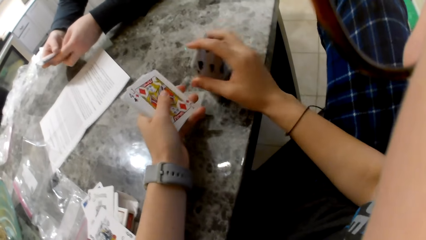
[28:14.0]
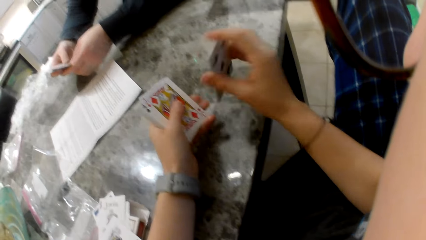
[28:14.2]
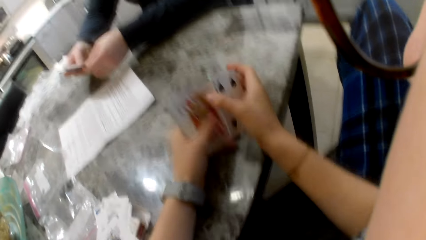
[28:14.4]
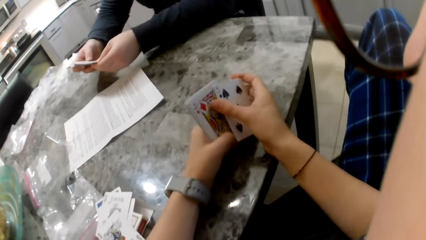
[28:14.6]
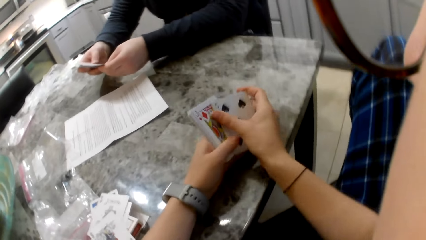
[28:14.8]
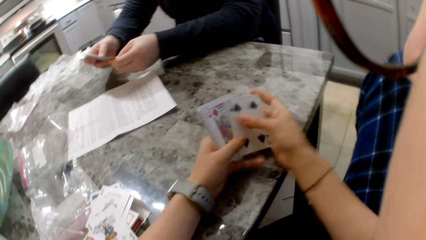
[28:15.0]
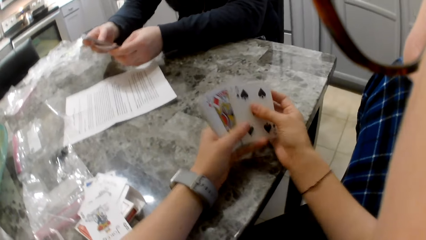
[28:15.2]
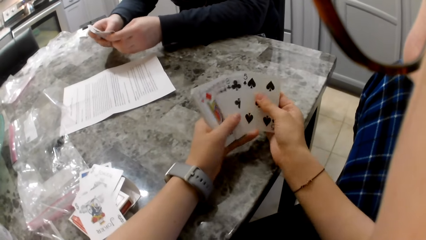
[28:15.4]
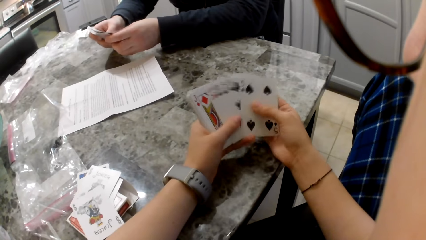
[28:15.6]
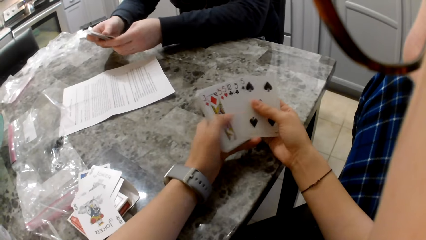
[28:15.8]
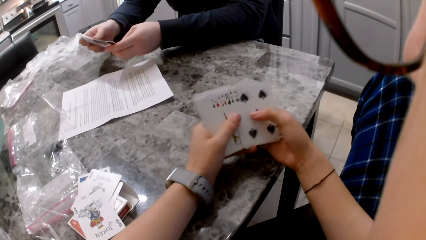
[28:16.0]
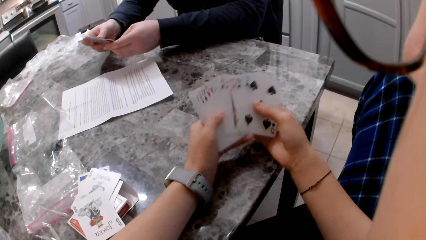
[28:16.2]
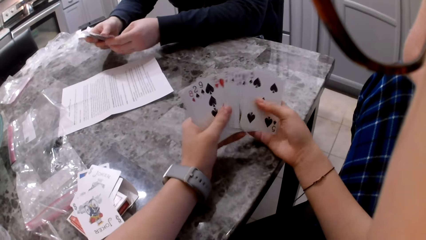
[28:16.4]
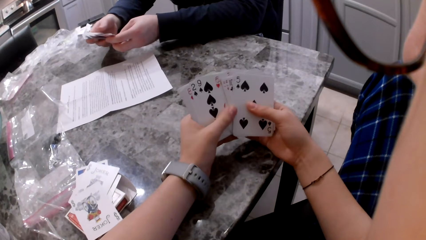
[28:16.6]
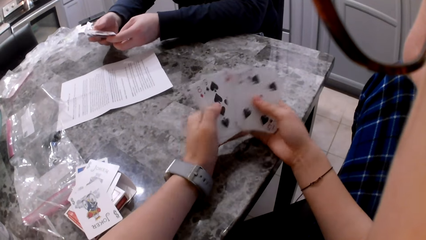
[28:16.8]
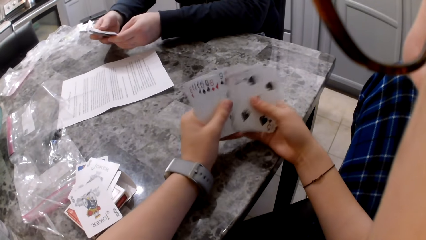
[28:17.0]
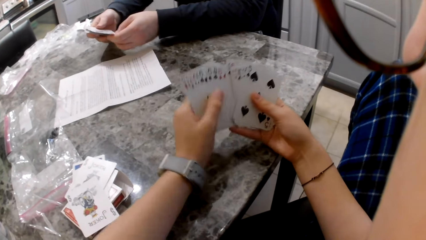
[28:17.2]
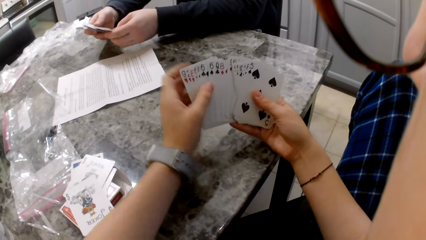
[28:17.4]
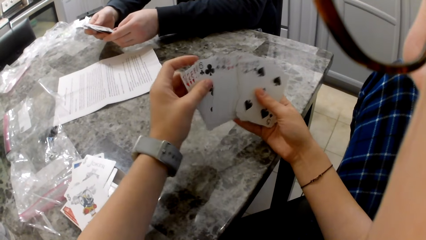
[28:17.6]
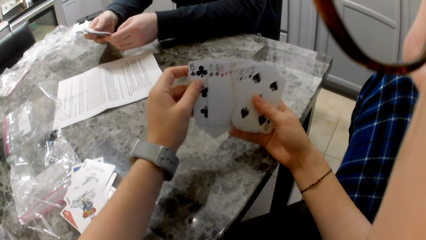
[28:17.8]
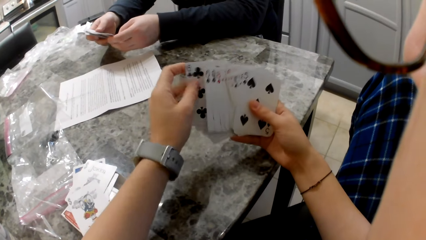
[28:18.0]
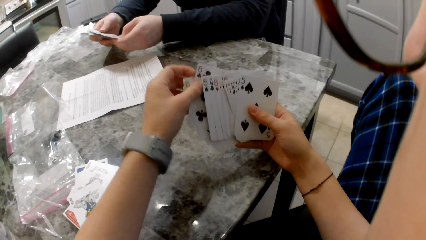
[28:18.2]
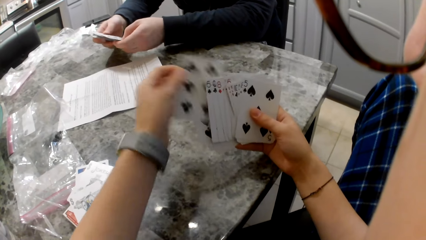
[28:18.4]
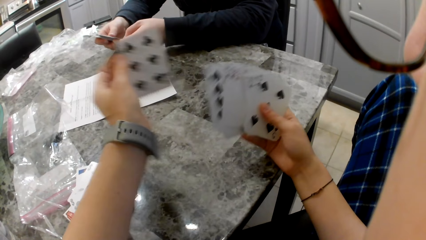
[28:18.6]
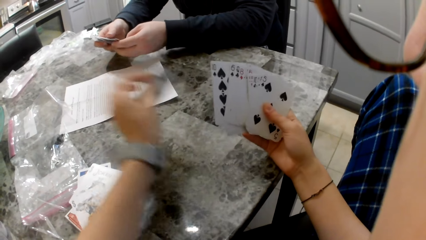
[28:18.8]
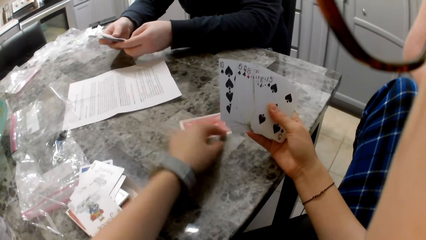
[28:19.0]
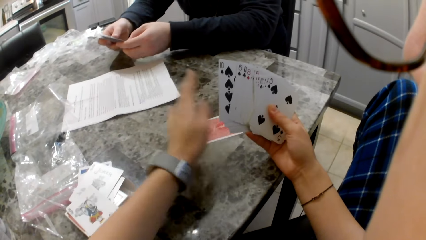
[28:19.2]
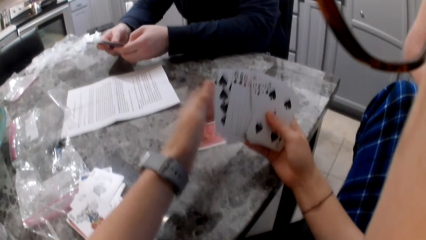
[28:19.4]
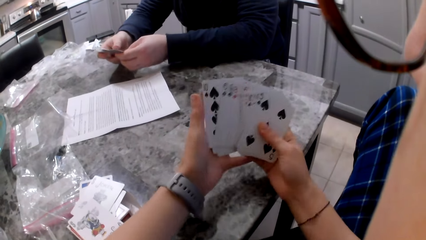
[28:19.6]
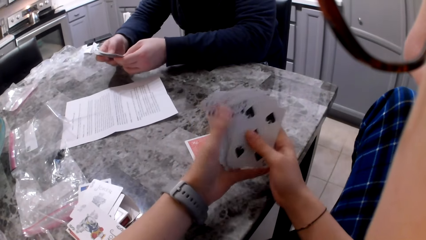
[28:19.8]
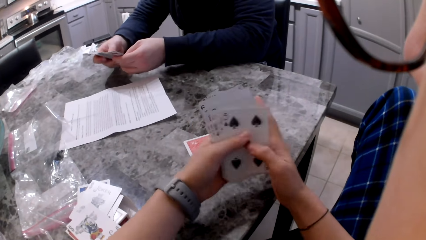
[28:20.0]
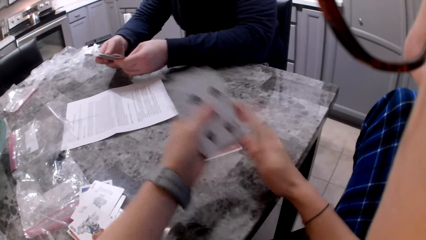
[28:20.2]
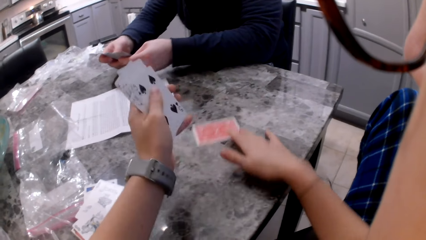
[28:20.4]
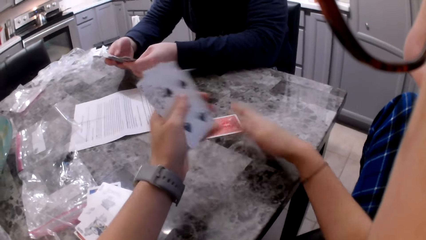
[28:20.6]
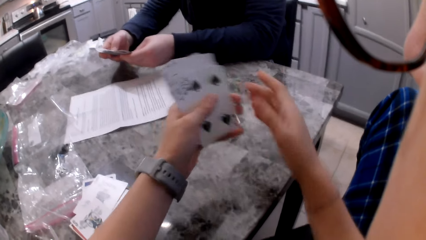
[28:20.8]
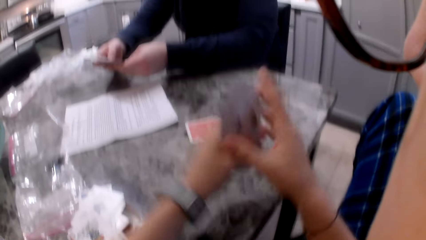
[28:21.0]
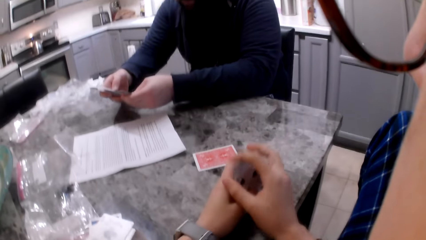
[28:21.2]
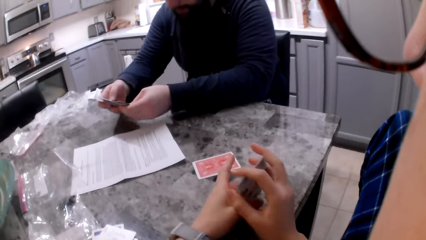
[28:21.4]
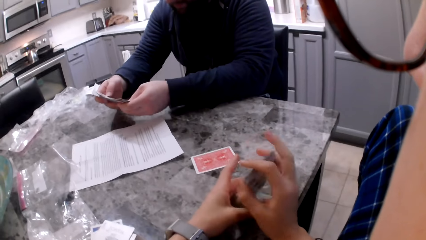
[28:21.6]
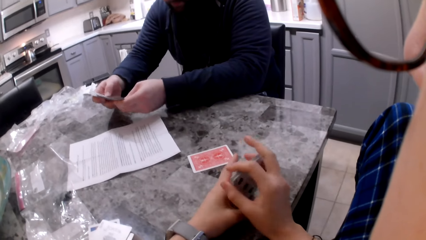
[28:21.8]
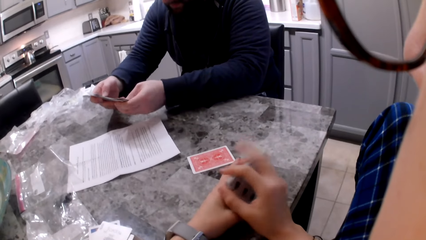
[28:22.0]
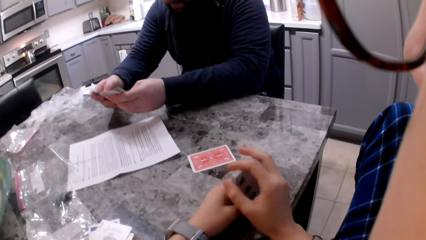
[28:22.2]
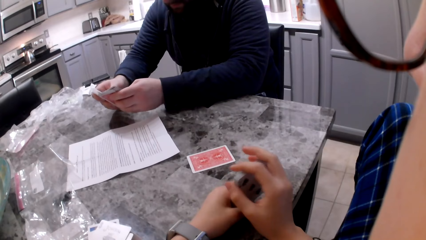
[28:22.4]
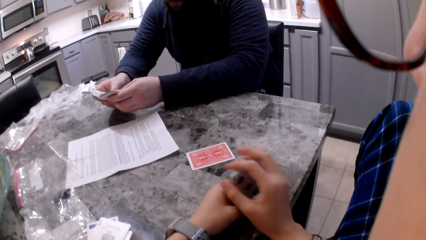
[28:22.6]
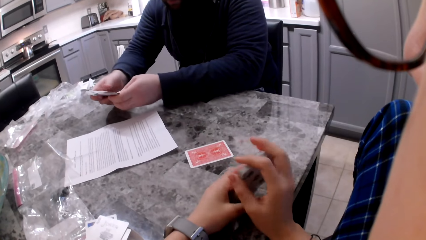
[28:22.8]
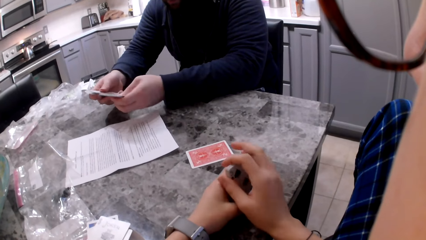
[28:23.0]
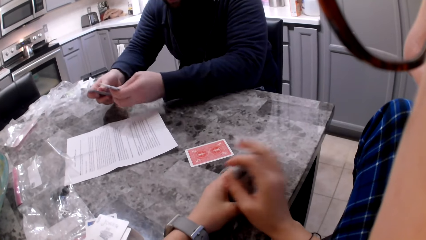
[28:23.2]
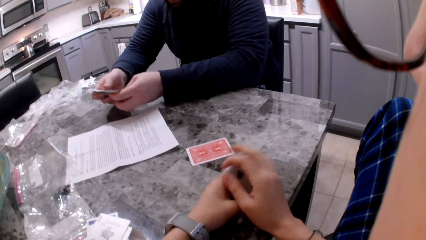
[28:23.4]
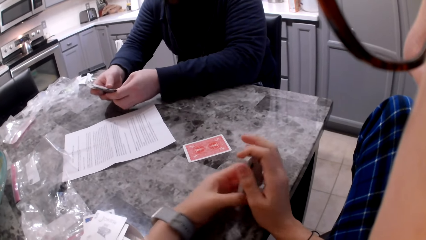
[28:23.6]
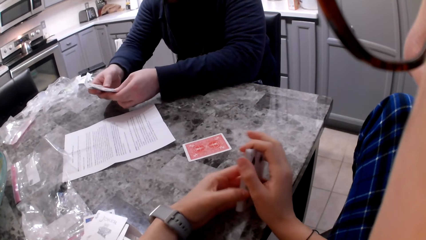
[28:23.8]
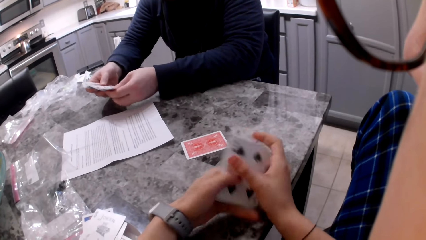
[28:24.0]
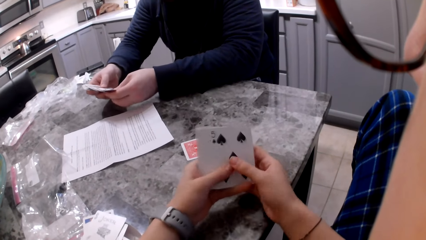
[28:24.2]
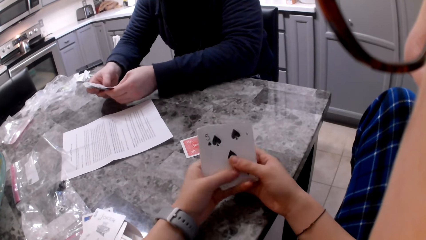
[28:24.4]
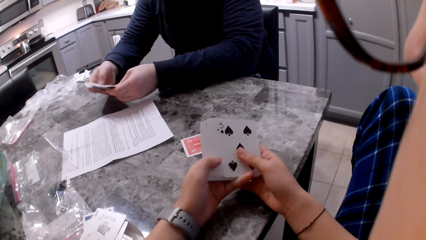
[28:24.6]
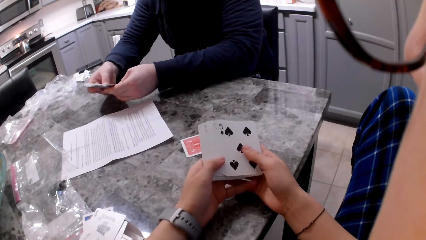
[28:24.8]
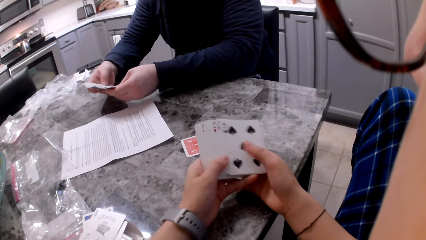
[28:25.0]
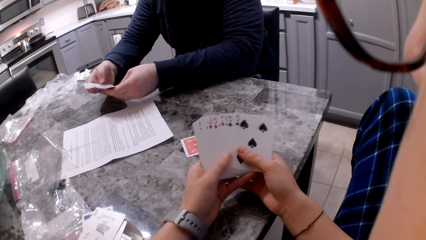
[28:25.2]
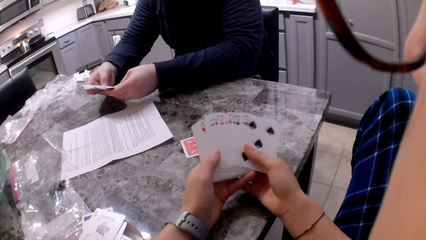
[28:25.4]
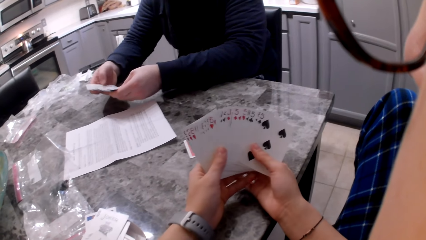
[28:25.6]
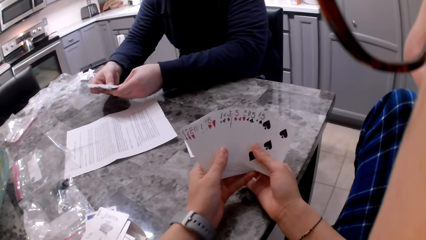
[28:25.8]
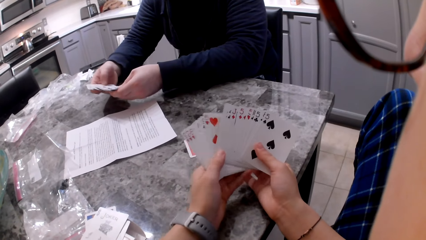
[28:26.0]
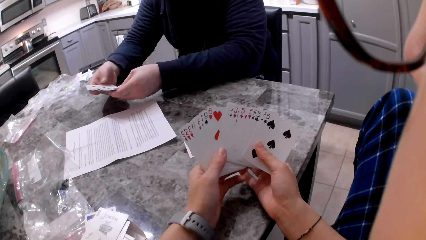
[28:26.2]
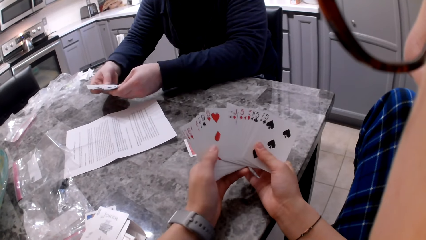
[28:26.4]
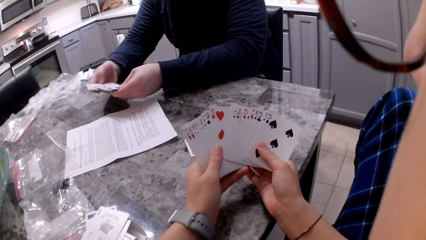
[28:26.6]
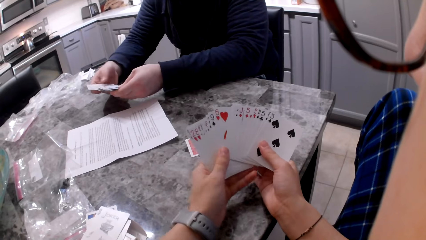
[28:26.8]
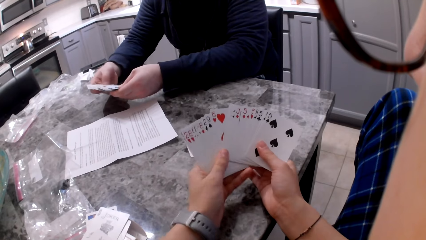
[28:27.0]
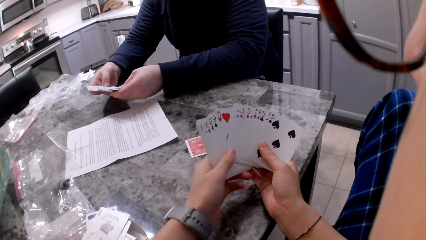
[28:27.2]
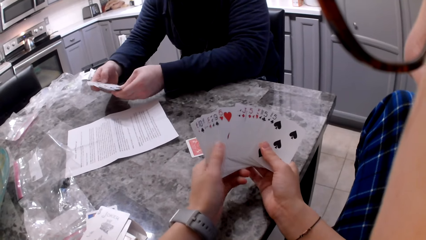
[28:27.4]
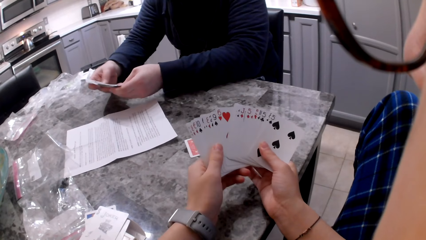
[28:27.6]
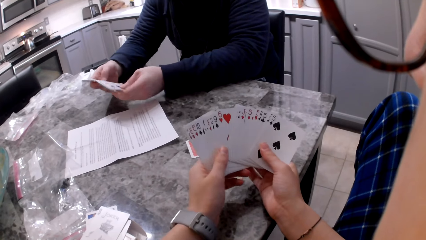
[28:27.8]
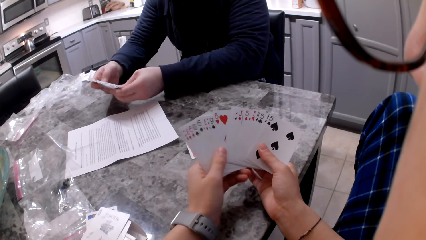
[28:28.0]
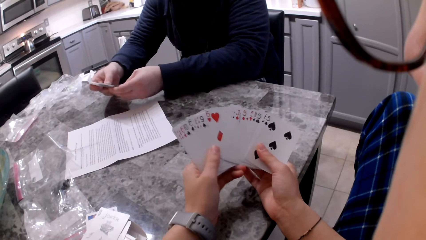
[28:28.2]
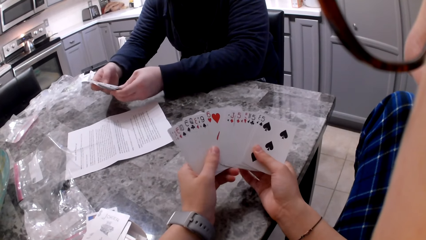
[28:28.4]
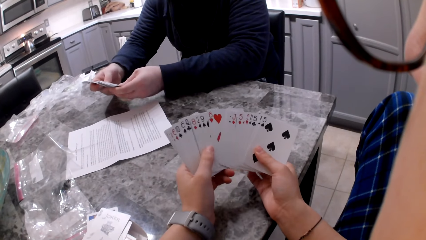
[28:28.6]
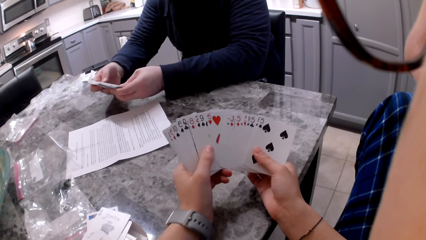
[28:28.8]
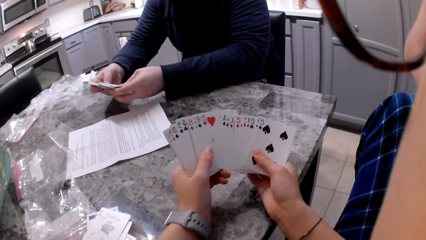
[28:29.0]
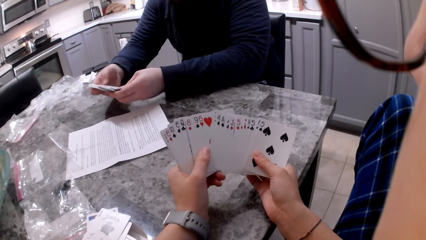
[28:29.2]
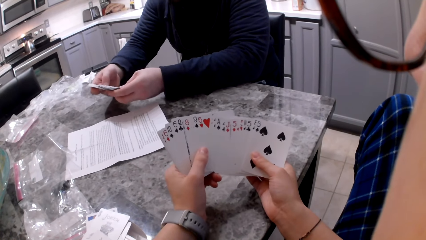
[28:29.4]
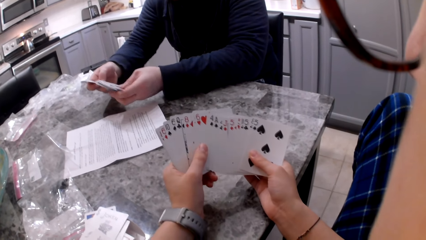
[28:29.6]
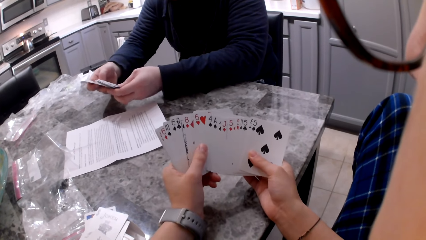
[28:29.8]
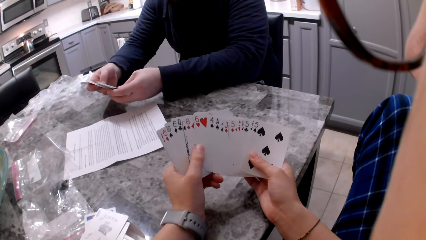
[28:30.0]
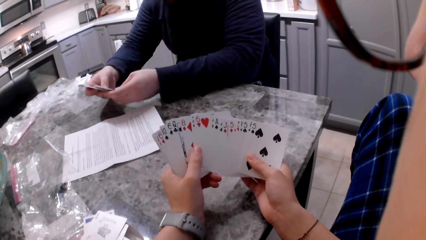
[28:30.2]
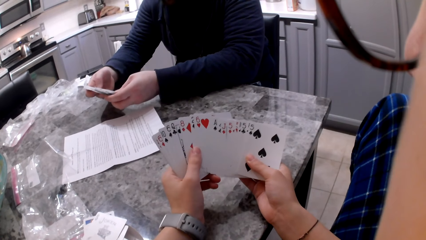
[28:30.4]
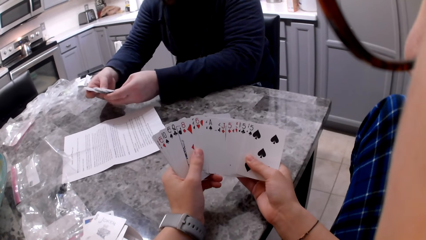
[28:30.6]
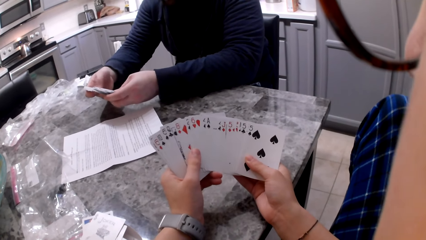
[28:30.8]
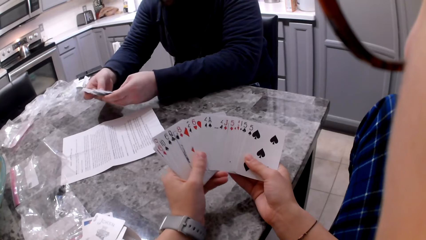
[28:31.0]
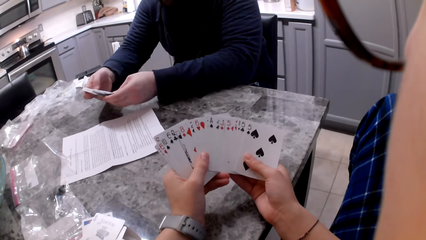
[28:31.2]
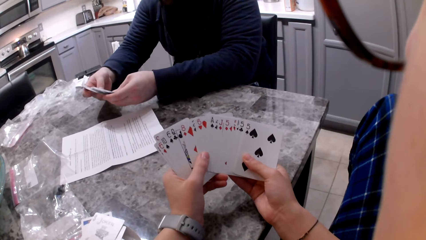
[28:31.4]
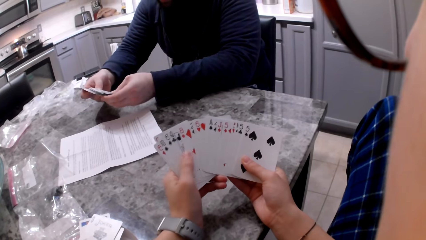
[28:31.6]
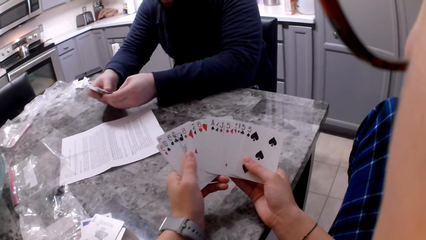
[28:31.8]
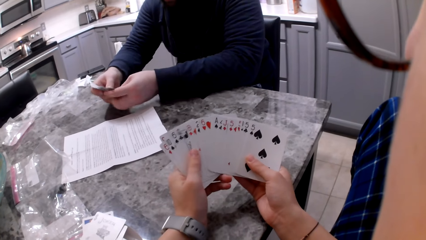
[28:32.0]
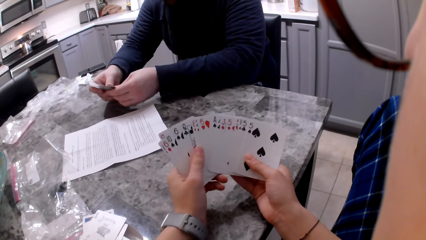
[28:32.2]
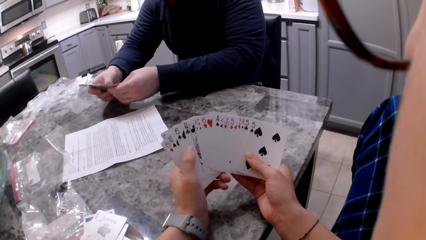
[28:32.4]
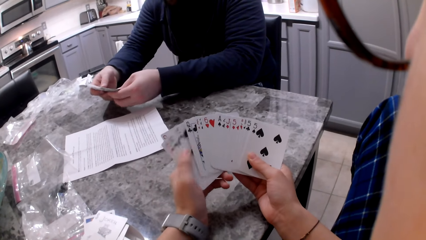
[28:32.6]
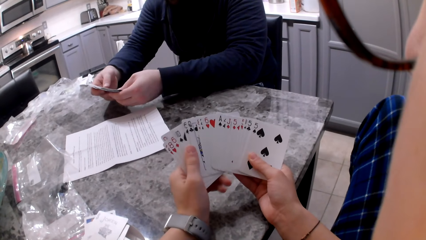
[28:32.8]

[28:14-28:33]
The camera wearer hits the cards on the counter. She aligns the cards in the right hand on the table. A man shuffles cards in his hands. The camera wearer shuffles both cards in the hands. She picks a card with the right hand, drops the card on the counter, and shuffles her cards. The man shuffles cards in his hands. The camera wearer shifts the cards to the left hand and pushes the card on the table with the right hand. The man shuffles the cards in his hands. The camera wearer aligns the cards on the table. She shuffles her cards. The man shuffles the cards in his hands.
